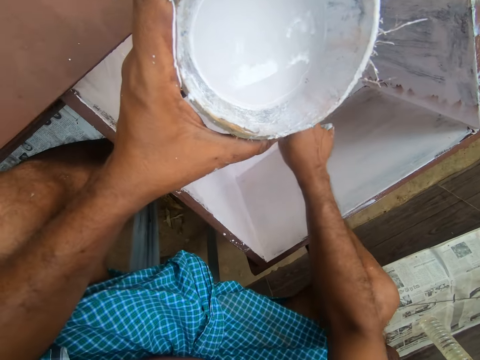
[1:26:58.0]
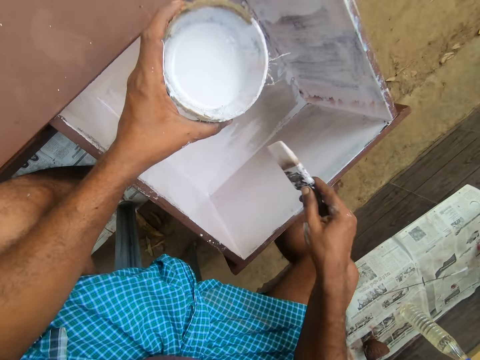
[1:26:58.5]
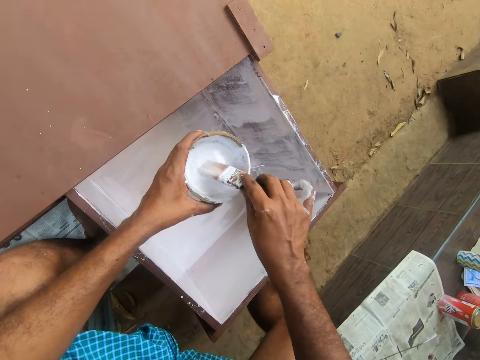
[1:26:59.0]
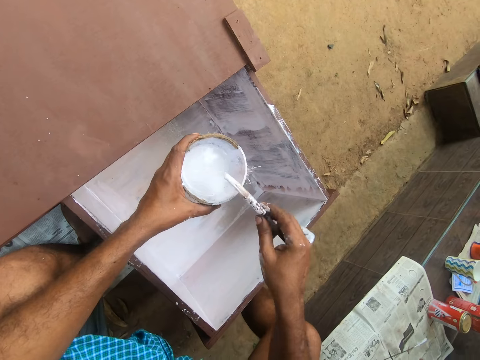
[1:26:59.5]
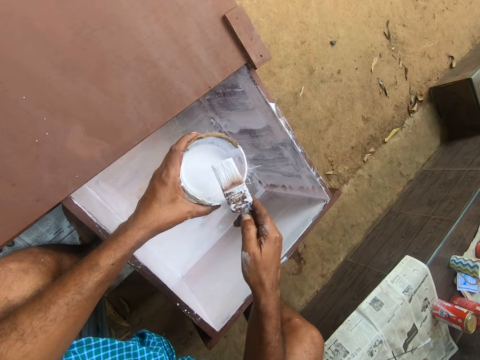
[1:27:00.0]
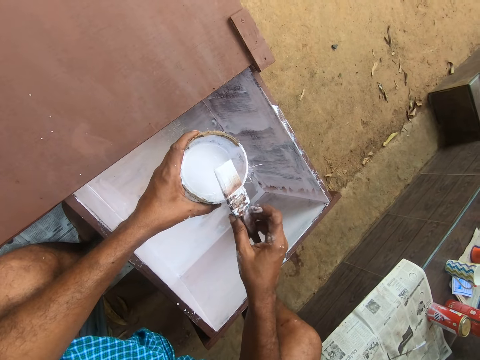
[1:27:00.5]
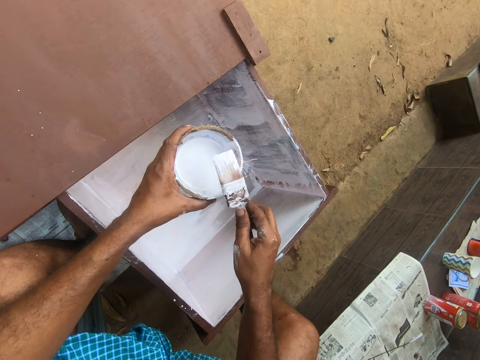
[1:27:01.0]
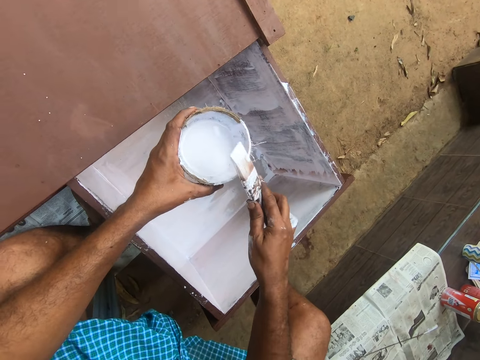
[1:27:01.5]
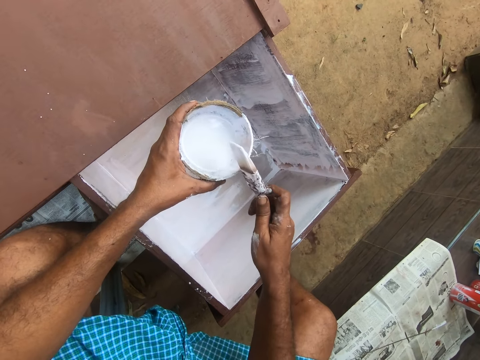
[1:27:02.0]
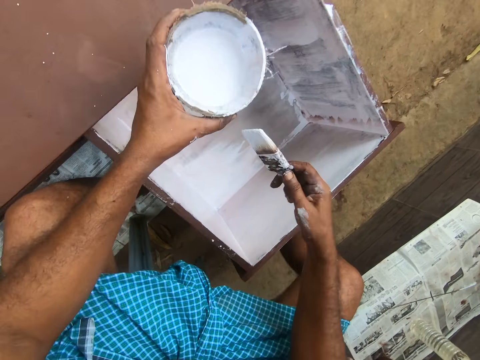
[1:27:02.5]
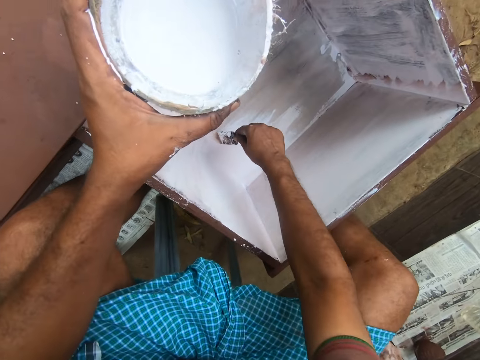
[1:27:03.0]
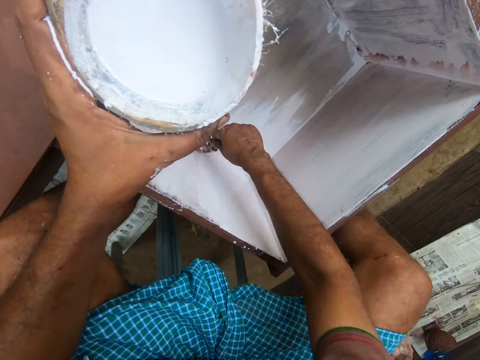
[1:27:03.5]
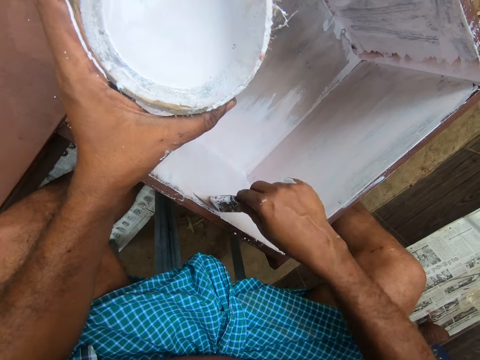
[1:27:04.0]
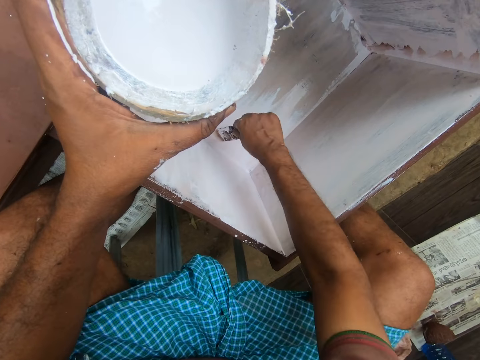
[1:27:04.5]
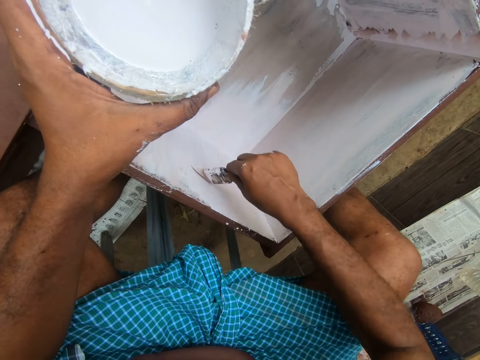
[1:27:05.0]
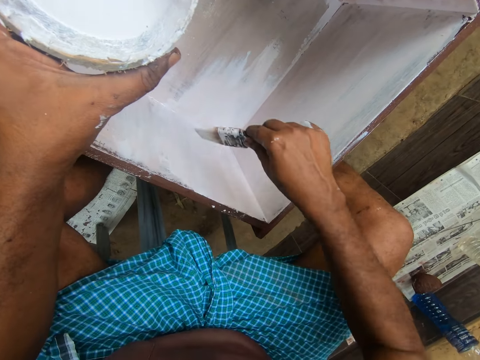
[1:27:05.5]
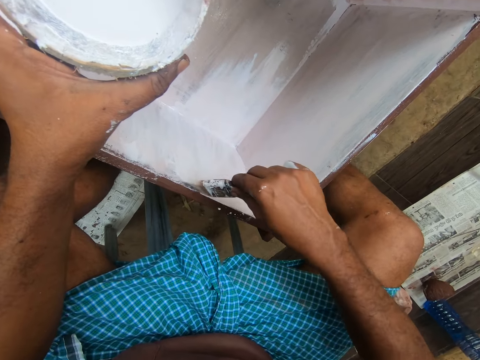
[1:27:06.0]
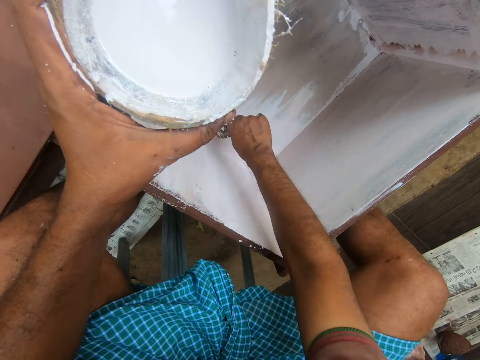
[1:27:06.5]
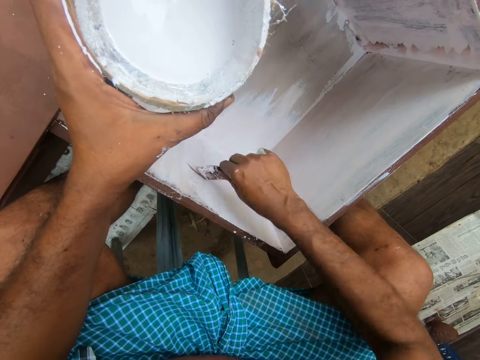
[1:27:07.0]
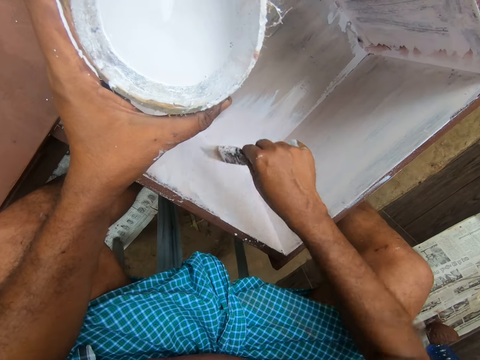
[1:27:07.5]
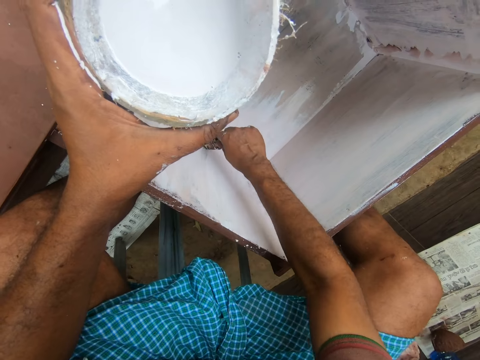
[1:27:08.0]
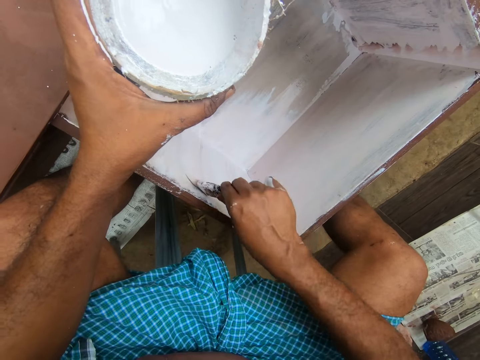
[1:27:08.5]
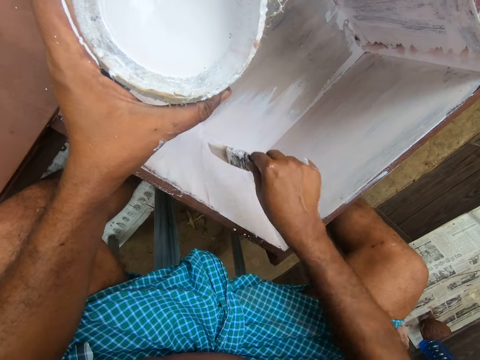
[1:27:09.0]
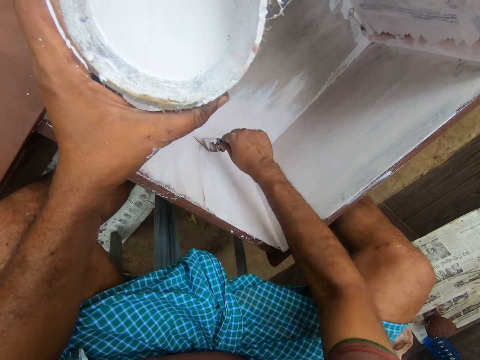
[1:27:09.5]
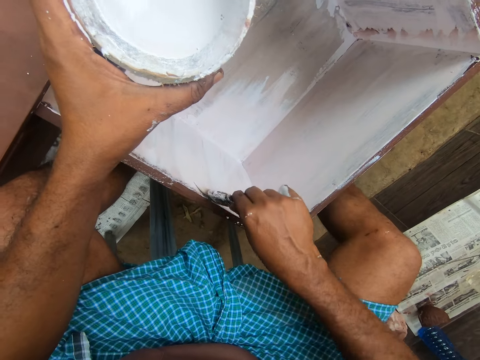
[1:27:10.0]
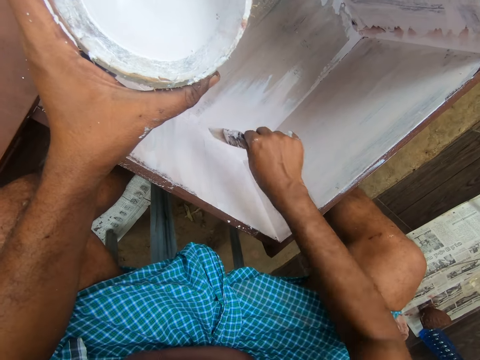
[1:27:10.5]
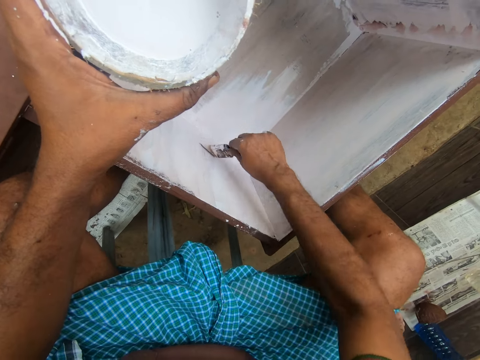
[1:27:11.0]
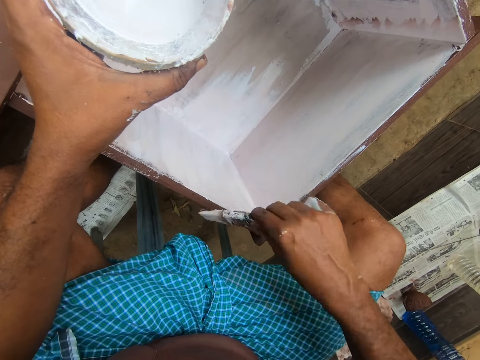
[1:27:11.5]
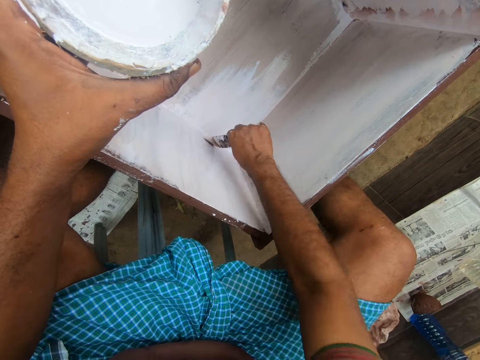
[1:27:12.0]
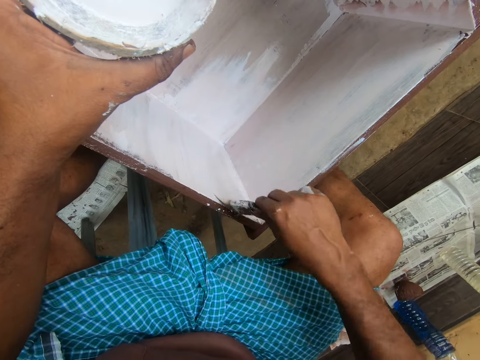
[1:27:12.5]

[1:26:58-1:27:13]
The camera wearer inserts the paint brush into the container of paint in his left hand. He rolls the brush in hand. He paints the inner part of the drawer with the paint brush in his right hand.

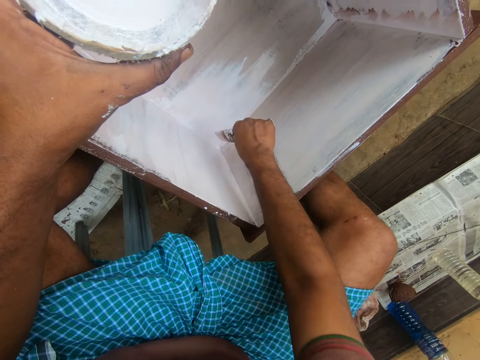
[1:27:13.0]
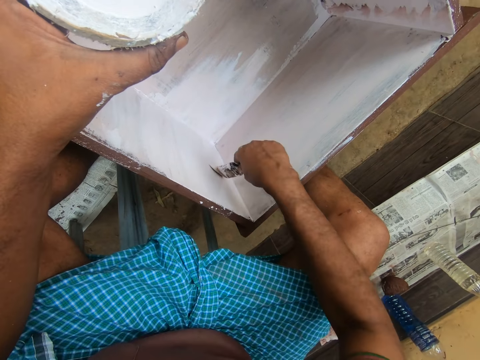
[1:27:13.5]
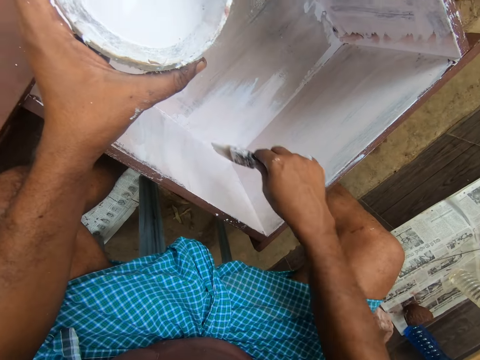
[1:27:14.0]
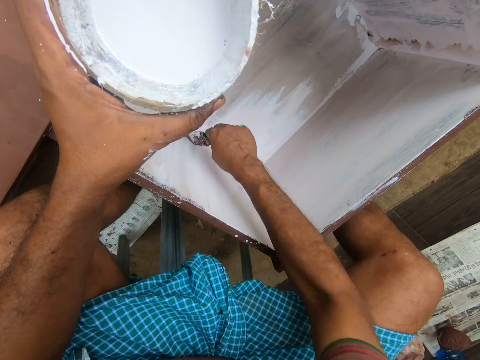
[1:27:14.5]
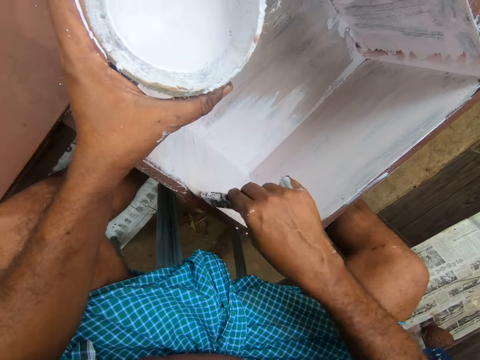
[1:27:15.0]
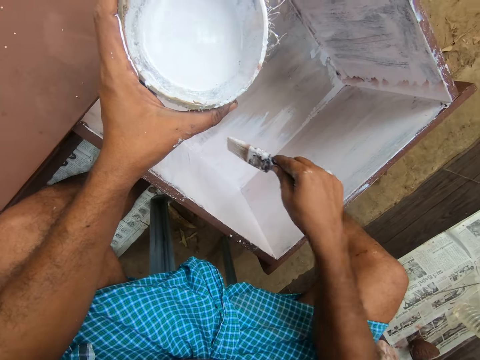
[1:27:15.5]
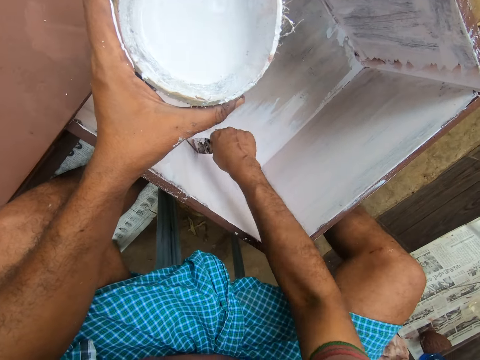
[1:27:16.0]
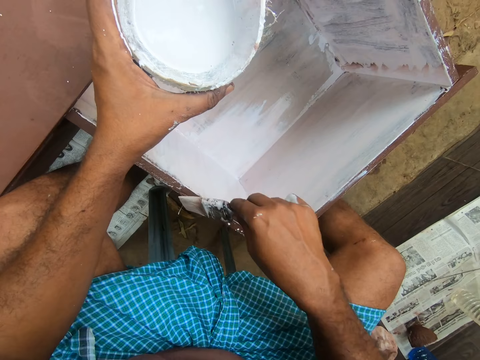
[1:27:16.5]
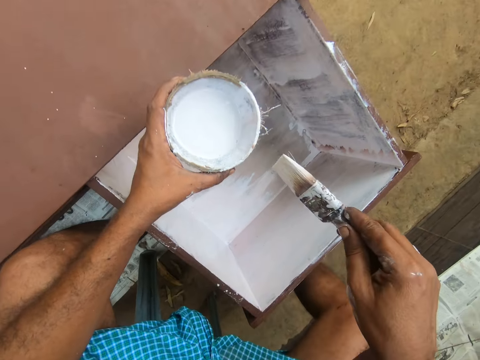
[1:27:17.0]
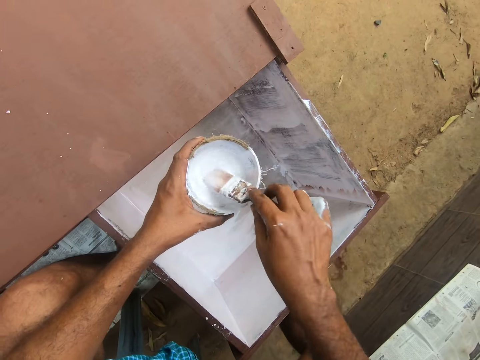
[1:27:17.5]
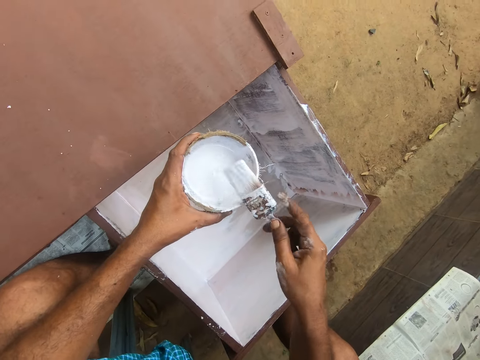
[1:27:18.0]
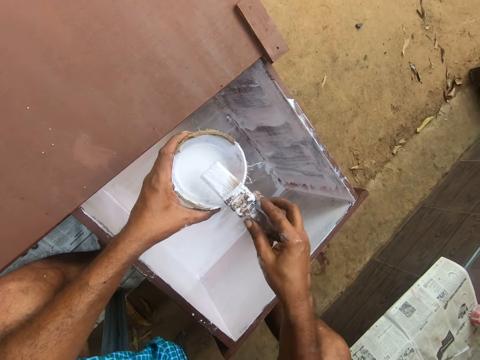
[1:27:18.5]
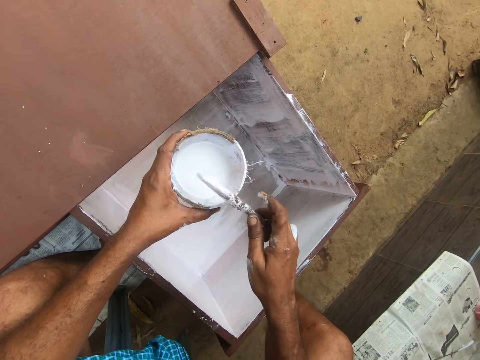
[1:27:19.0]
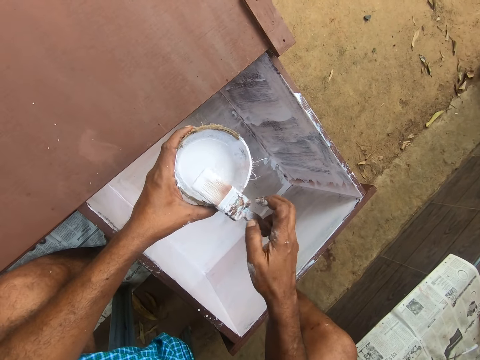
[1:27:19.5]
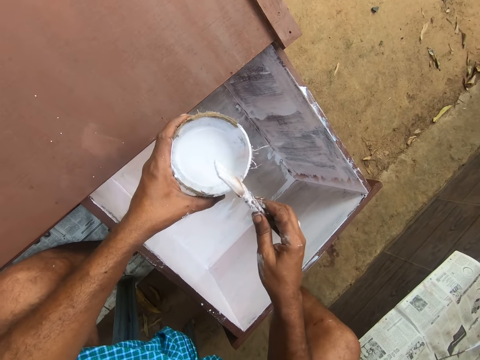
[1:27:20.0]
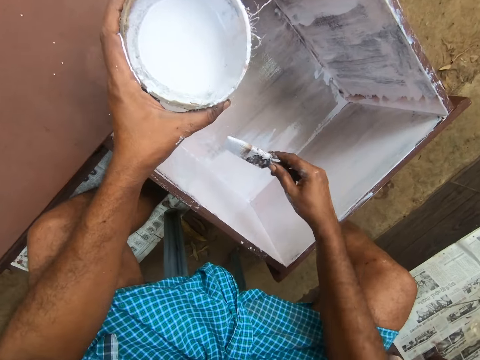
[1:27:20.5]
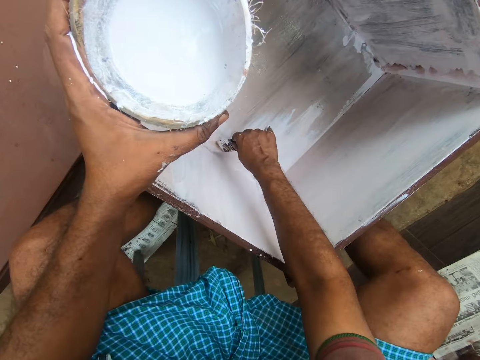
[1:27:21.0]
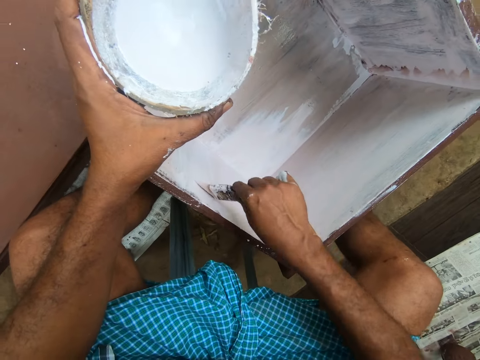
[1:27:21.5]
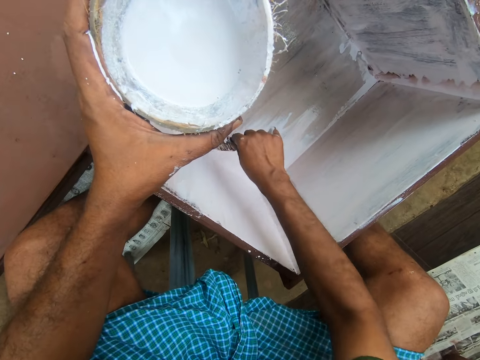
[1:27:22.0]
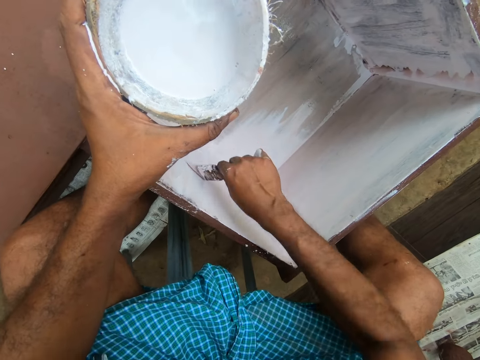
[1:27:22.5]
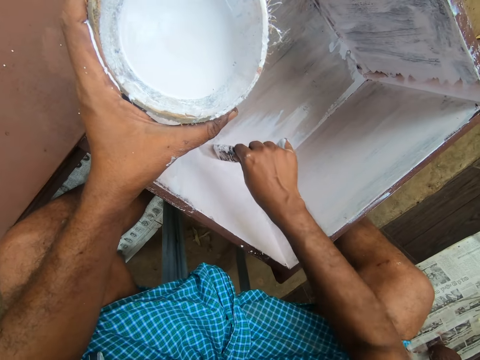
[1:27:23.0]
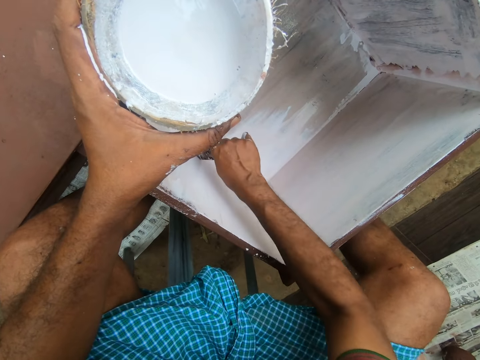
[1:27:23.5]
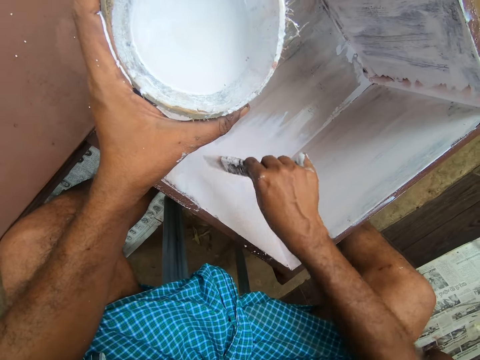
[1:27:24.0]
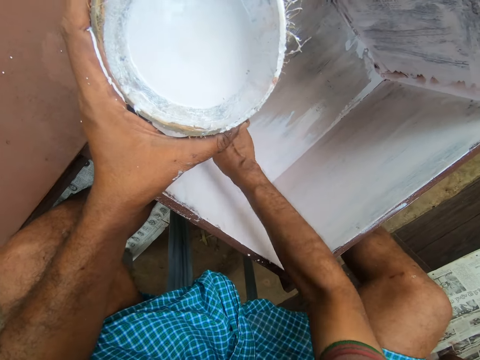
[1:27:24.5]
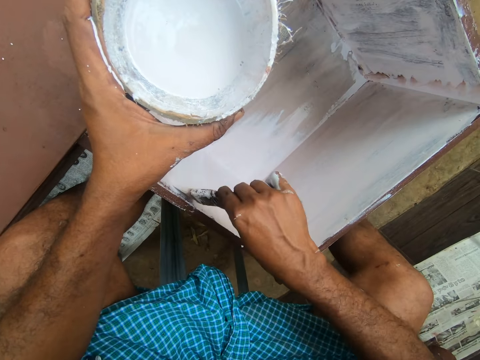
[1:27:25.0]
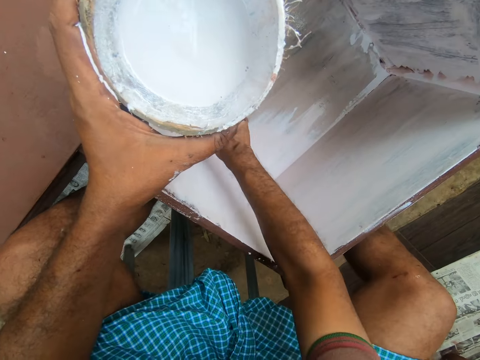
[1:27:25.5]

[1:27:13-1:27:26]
The camera wearer inserts the paint brush into the container of paint in his left hand. He rolls the brush in hand. He paints the inner part of the drawer with the paint brush in his right hand.
